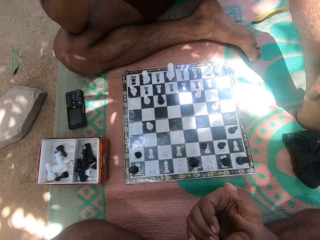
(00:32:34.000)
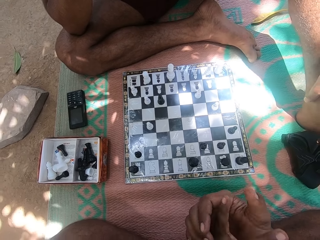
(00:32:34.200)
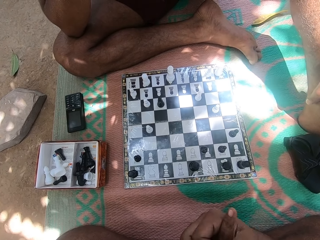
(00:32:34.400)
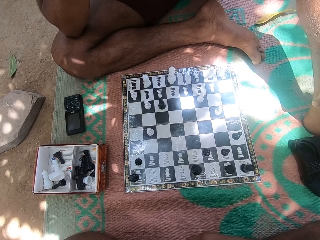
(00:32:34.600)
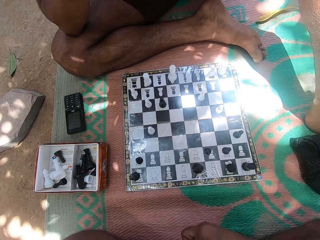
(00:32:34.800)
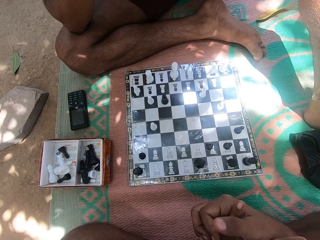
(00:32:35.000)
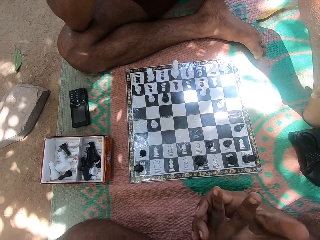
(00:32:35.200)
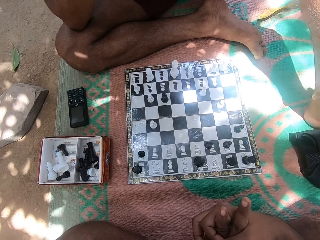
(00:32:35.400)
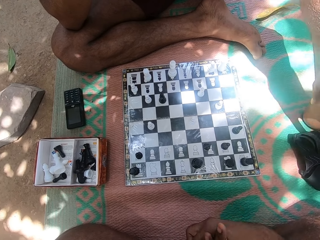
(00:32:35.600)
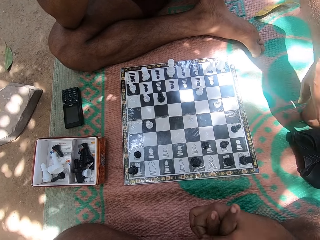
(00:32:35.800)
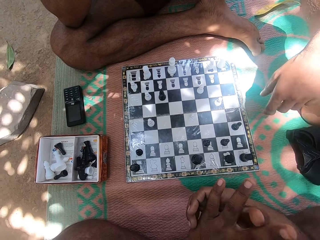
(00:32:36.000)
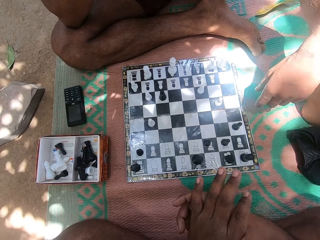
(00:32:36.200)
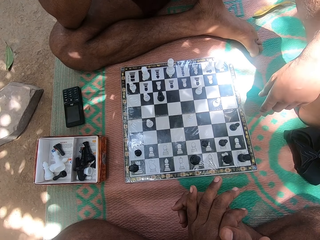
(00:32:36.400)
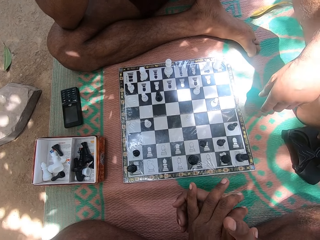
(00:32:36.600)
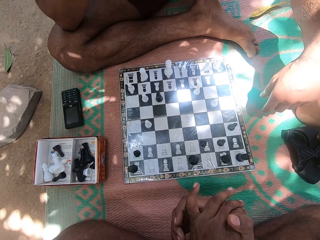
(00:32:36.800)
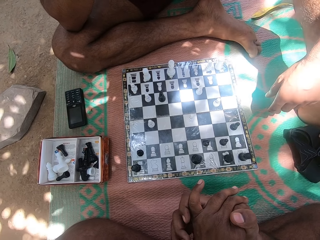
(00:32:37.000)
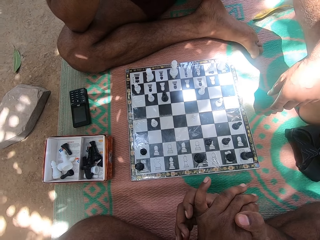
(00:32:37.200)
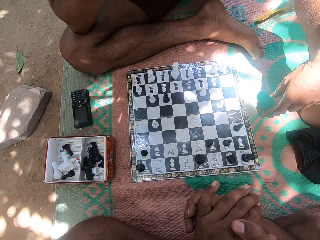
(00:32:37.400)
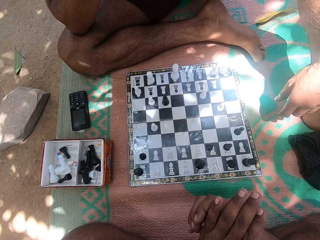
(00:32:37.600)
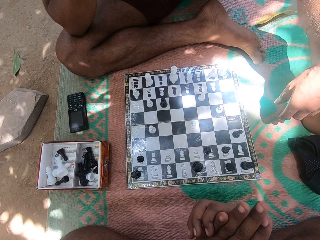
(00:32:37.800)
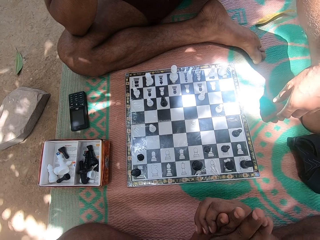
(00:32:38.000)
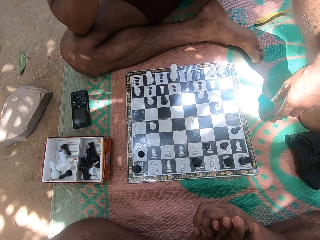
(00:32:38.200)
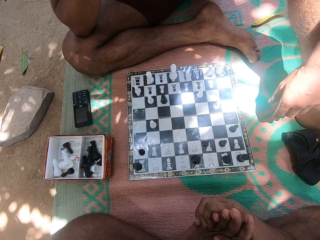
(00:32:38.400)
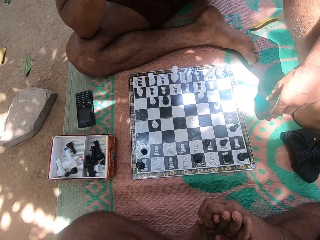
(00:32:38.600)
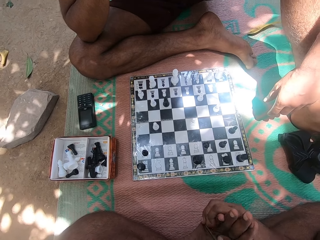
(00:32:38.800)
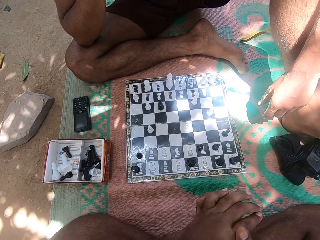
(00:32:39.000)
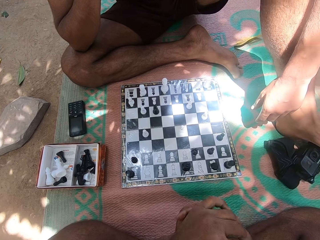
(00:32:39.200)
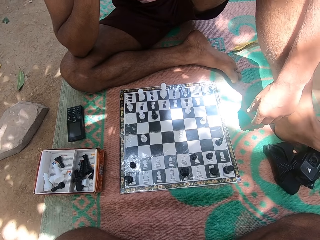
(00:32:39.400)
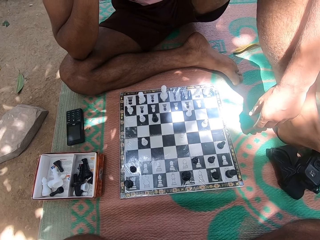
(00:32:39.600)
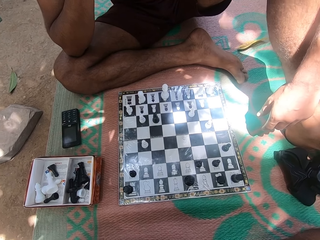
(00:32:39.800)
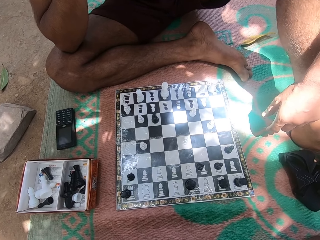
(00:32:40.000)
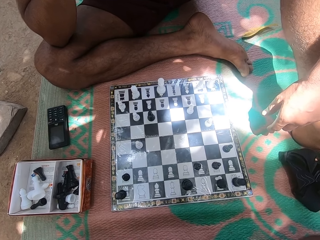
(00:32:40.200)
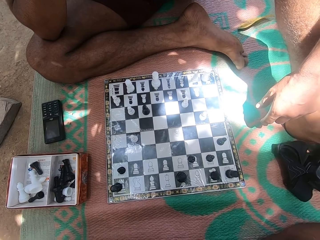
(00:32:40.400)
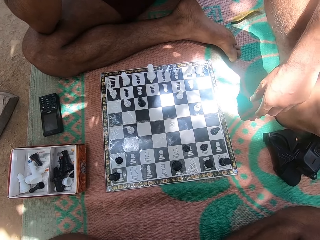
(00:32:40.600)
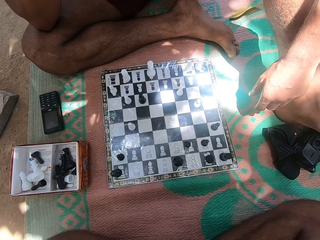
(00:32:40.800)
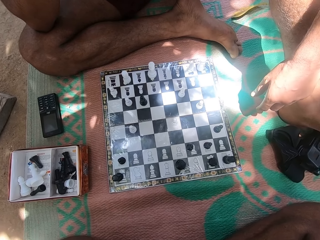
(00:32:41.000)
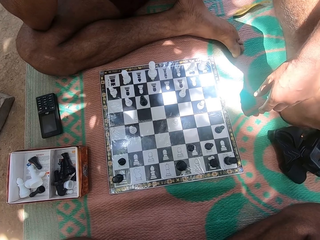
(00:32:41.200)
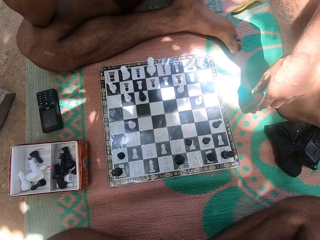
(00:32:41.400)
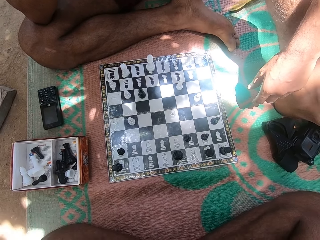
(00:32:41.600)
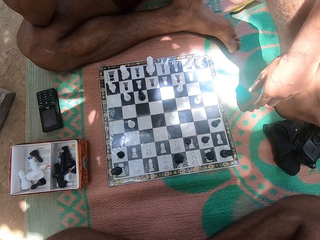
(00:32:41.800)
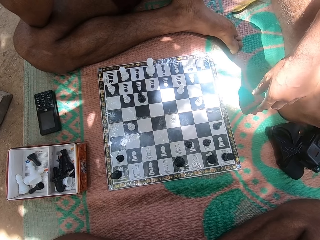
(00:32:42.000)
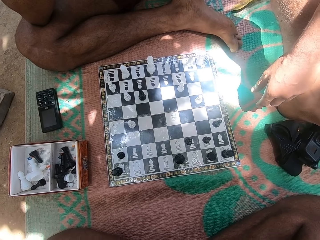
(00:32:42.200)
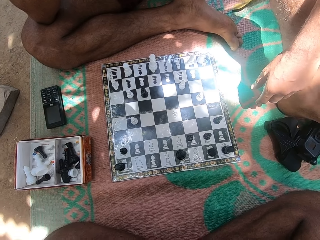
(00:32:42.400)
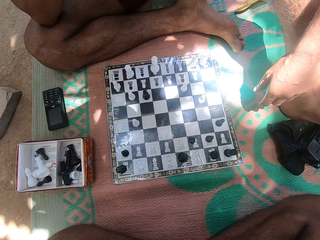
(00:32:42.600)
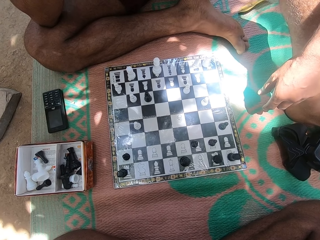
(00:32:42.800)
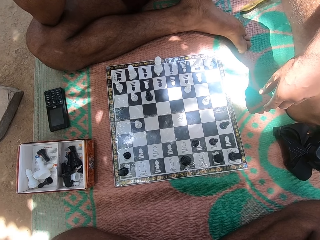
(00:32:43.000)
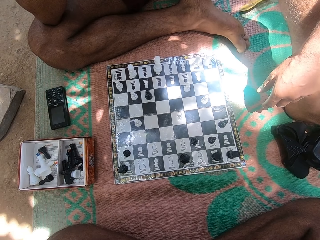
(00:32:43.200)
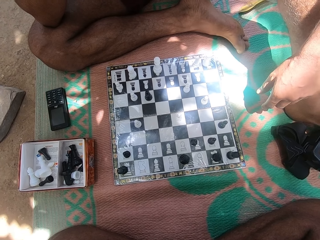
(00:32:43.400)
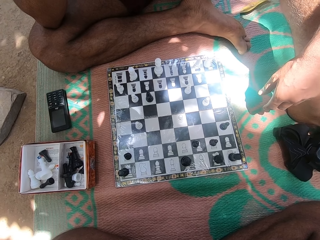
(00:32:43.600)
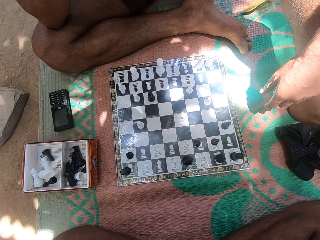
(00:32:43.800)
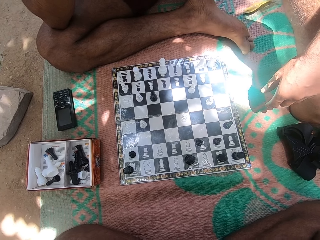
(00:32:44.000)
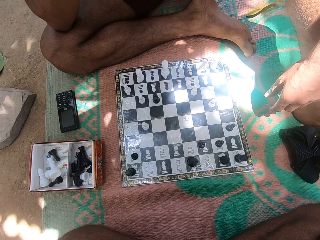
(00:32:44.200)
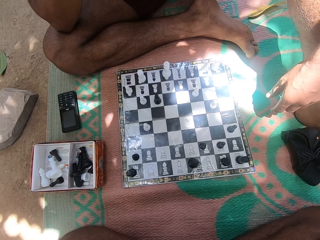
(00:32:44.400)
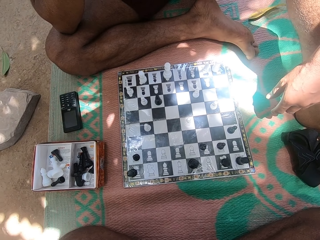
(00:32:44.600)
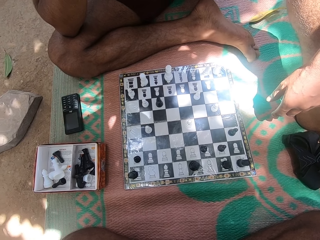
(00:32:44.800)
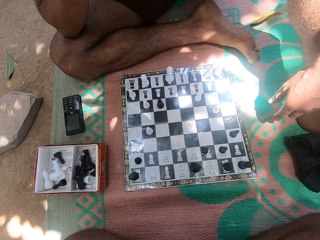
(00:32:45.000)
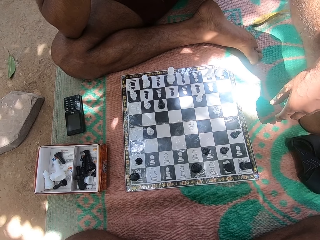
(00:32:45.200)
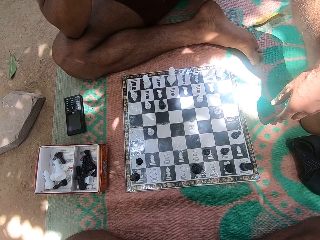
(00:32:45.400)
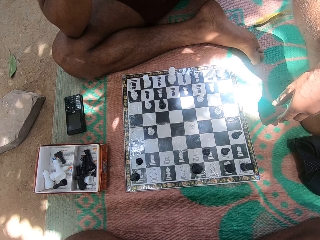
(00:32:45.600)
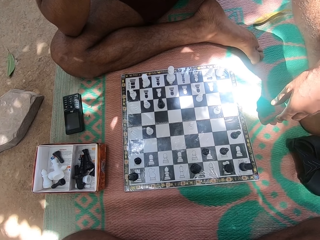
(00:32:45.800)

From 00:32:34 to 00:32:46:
A man moves his hands. The camera wearer moves his body.

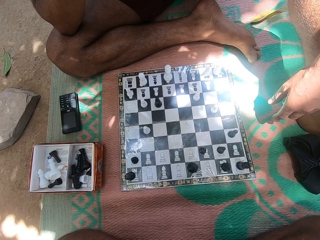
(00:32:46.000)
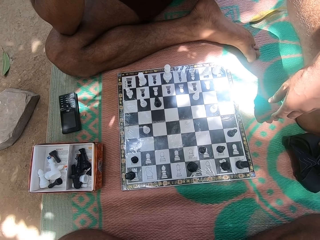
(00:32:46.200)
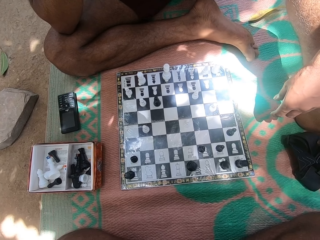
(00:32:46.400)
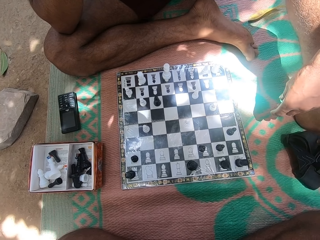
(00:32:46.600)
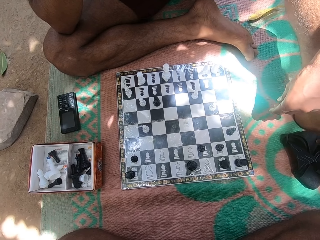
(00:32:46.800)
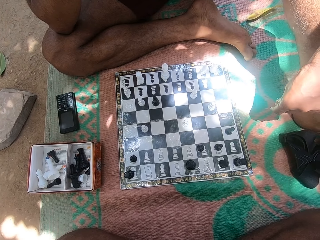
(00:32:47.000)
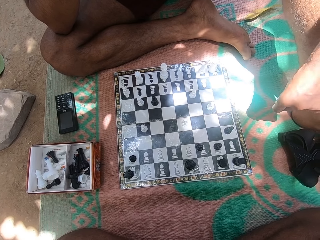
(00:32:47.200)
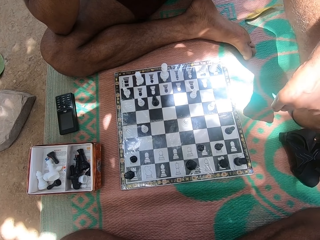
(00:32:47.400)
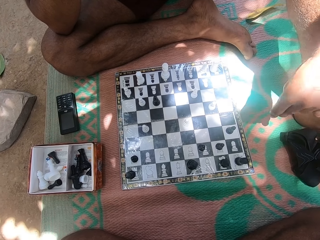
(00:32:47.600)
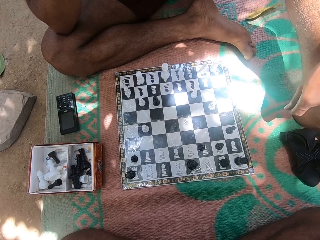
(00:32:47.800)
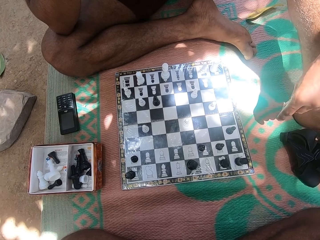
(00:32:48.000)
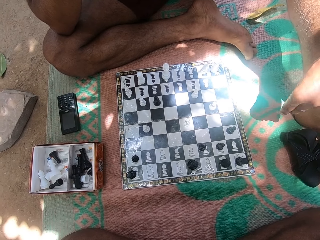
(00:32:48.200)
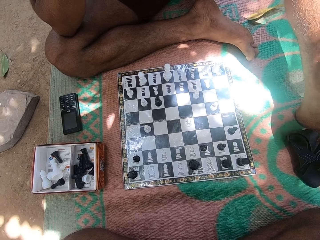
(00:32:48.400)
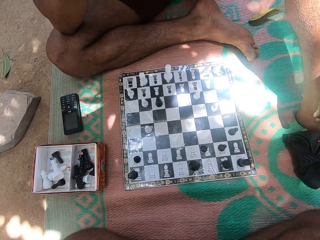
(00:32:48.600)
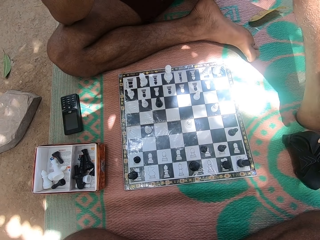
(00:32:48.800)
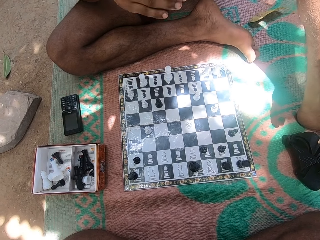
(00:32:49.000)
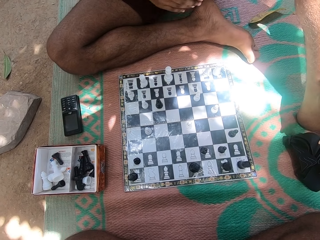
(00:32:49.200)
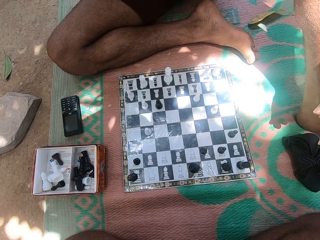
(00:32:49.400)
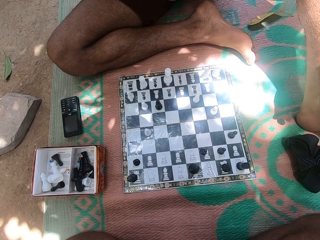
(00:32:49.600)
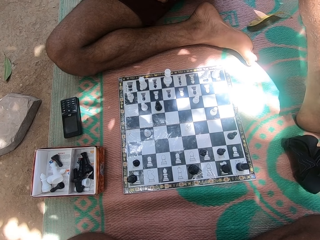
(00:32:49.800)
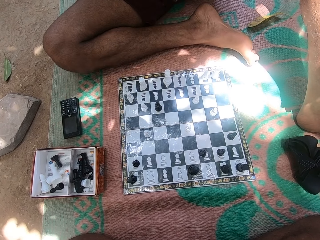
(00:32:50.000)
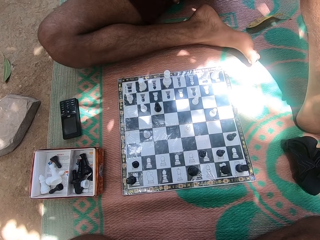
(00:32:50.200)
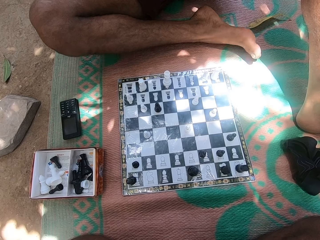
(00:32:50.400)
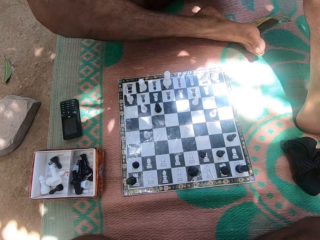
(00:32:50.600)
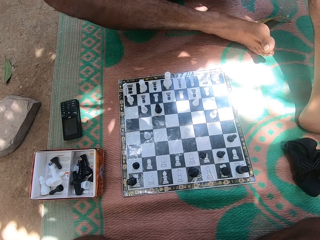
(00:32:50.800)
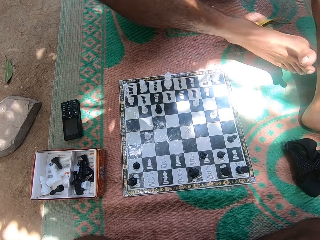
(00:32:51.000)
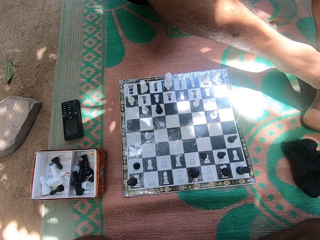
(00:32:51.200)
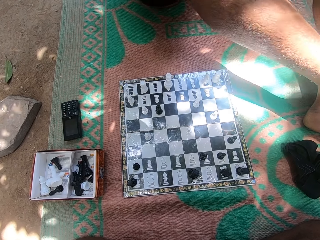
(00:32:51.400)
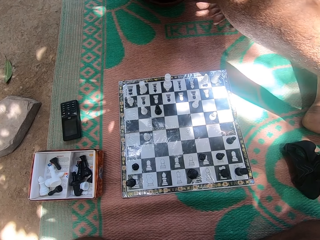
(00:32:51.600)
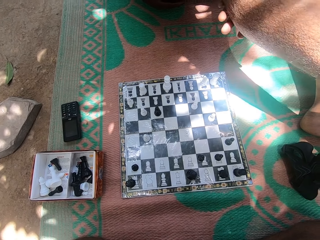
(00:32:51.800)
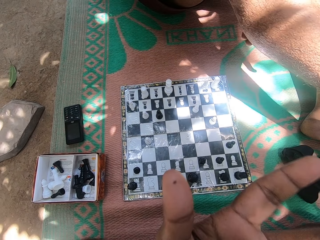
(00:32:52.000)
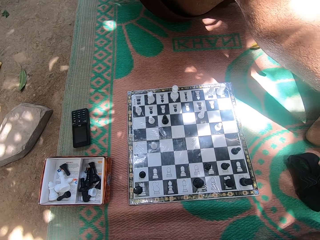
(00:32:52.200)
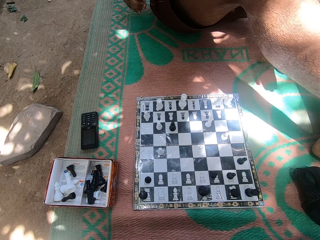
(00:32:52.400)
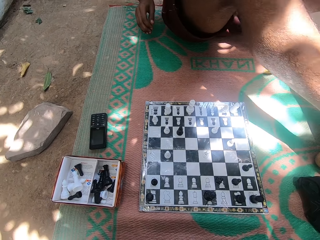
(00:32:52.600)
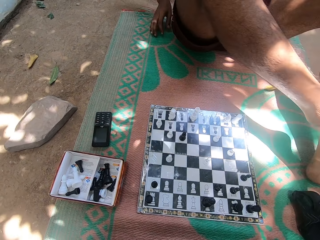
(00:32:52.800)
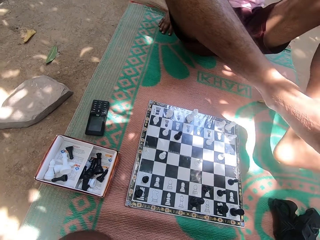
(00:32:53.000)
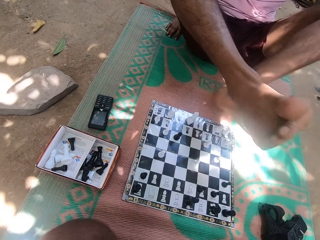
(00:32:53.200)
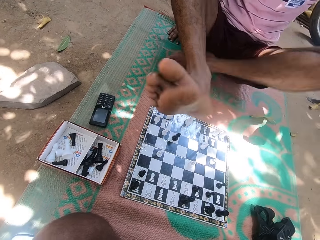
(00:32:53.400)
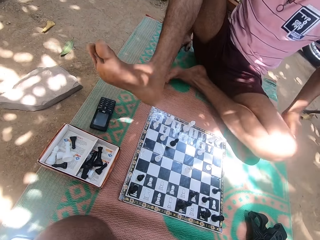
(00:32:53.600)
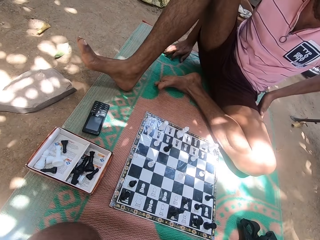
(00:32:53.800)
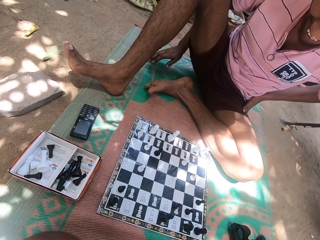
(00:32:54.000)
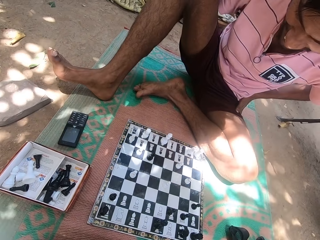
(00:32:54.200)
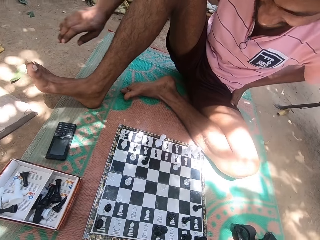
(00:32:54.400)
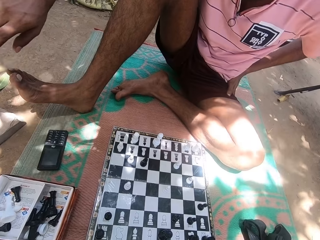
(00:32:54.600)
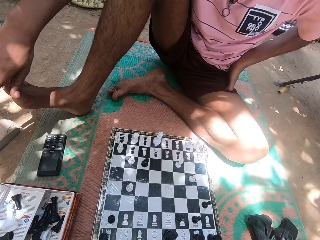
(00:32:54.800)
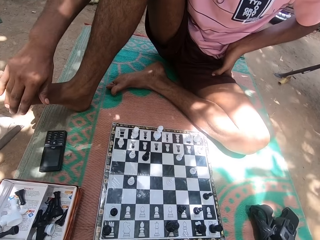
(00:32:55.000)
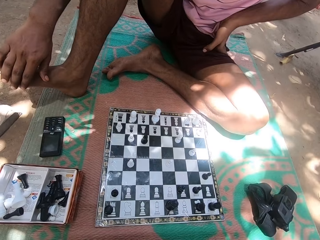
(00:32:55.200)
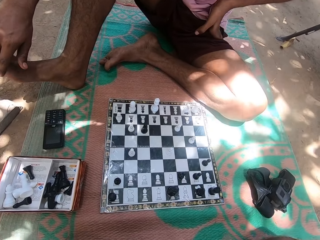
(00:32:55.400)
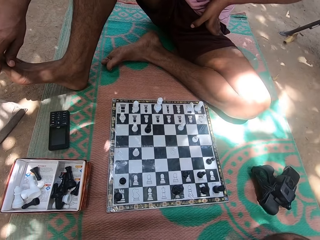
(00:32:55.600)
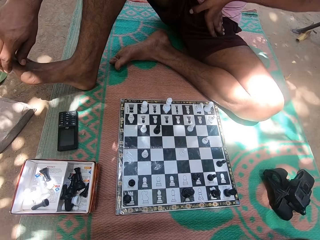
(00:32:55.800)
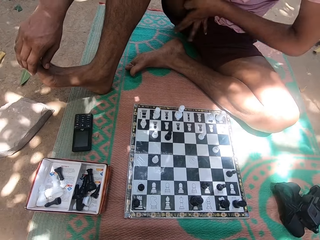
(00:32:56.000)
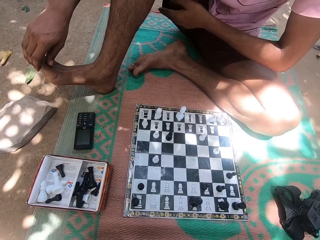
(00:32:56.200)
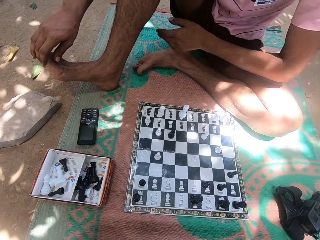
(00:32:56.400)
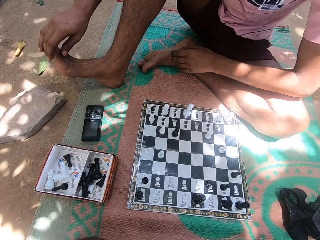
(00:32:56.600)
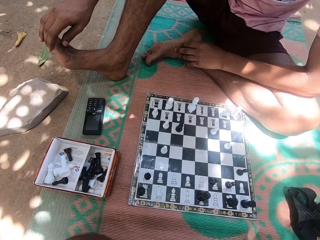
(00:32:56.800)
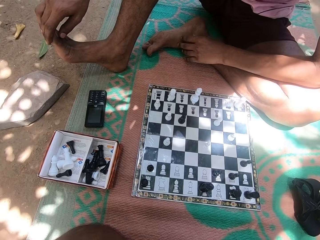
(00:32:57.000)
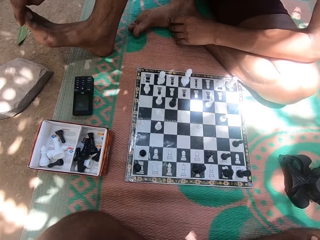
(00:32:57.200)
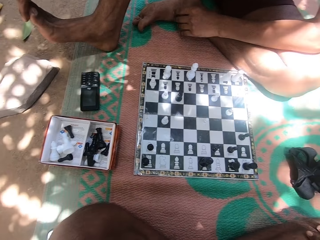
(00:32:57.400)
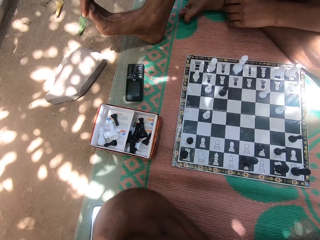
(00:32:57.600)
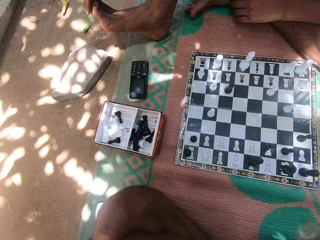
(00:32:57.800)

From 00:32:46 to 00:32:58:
A person talks to the camera wearer. The camera wearer interacts with the person. The person moves his right leg. The camera wearer talks to the person. The person folds his left leg. The camera wearer interacts with the person. The person touches his right leg and looks at the chess board. The camera wearer looks at the chess board.
